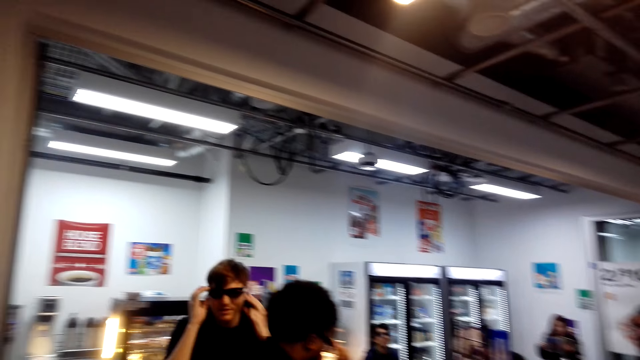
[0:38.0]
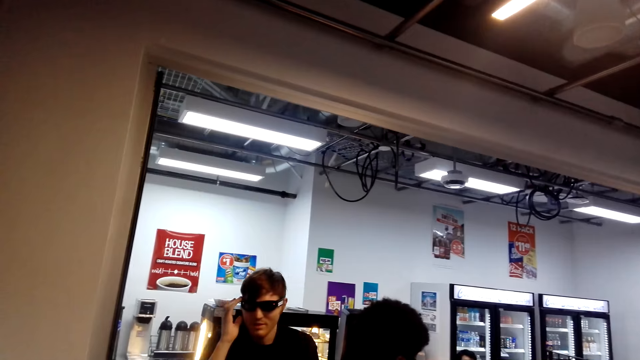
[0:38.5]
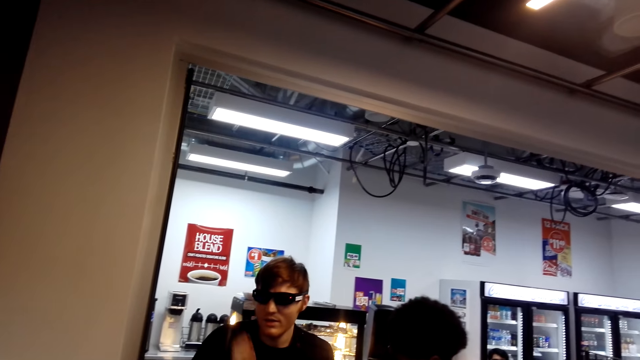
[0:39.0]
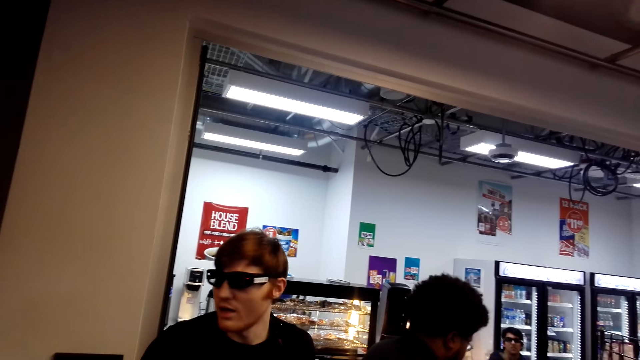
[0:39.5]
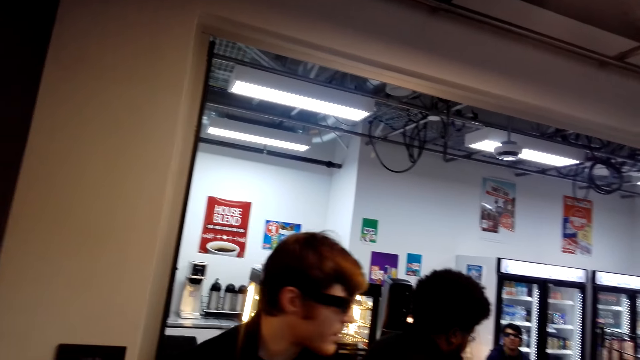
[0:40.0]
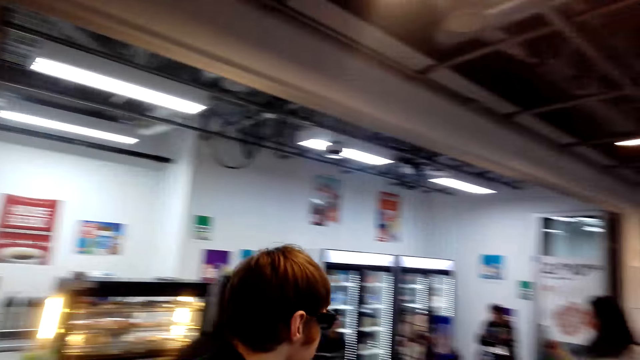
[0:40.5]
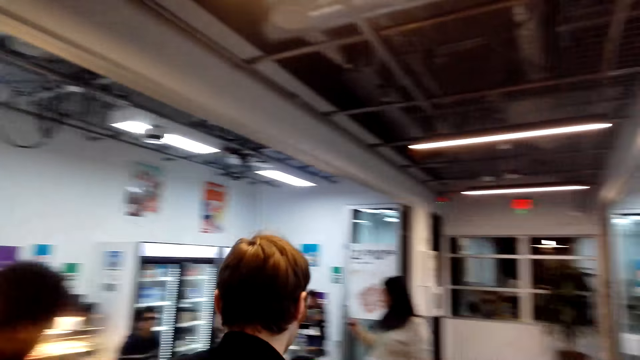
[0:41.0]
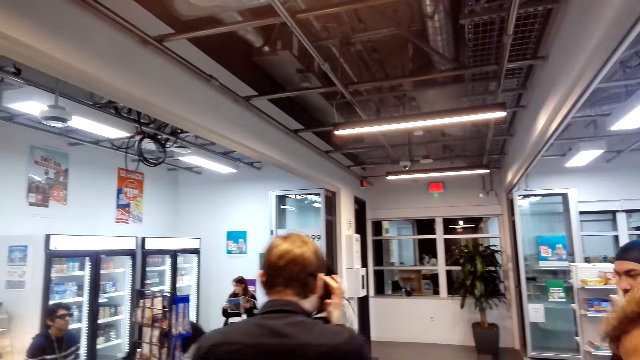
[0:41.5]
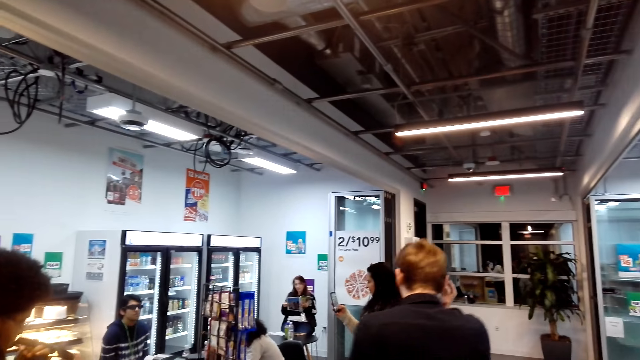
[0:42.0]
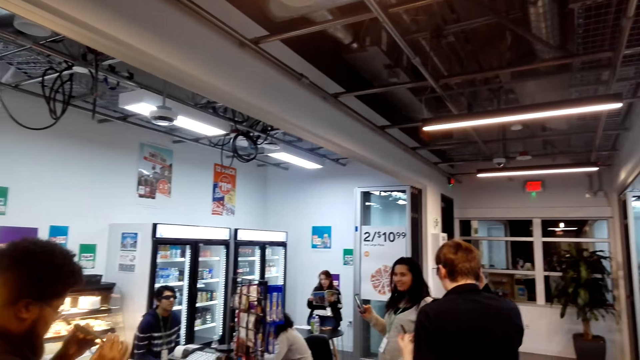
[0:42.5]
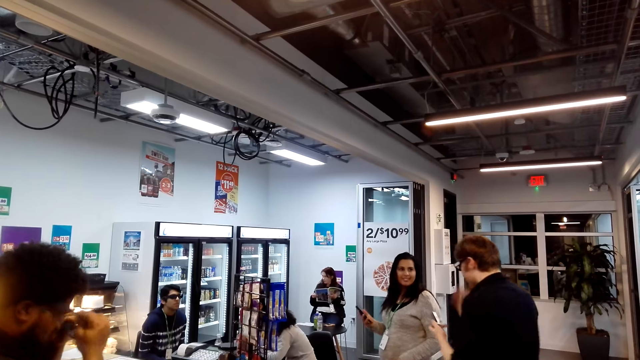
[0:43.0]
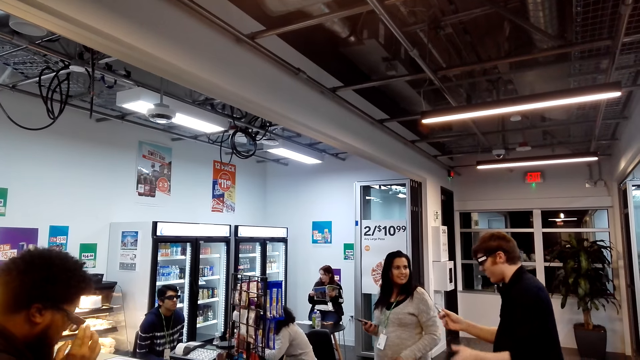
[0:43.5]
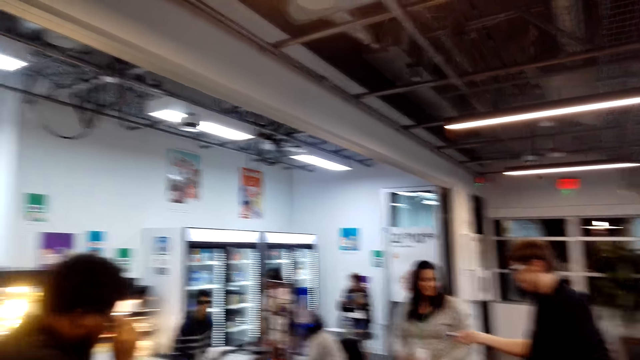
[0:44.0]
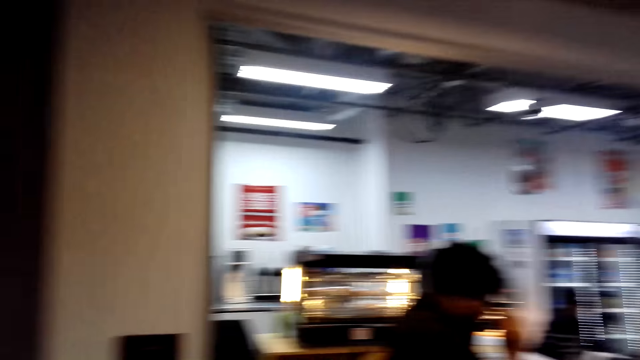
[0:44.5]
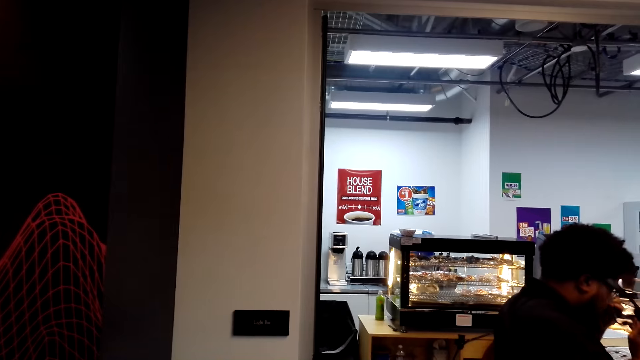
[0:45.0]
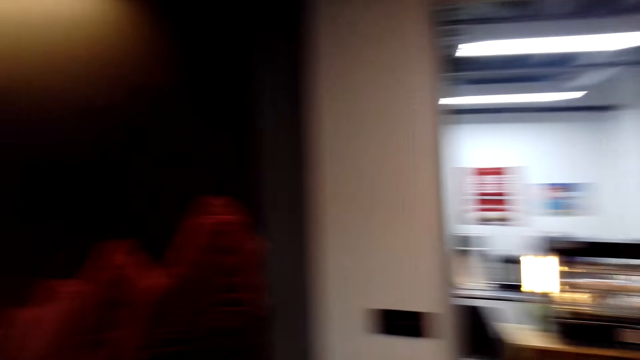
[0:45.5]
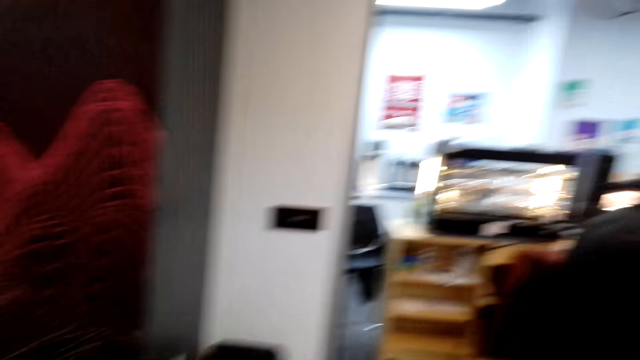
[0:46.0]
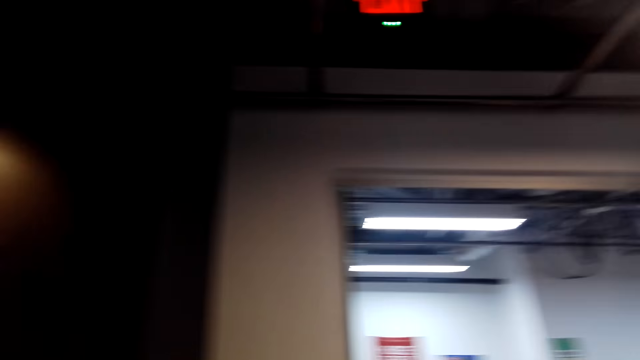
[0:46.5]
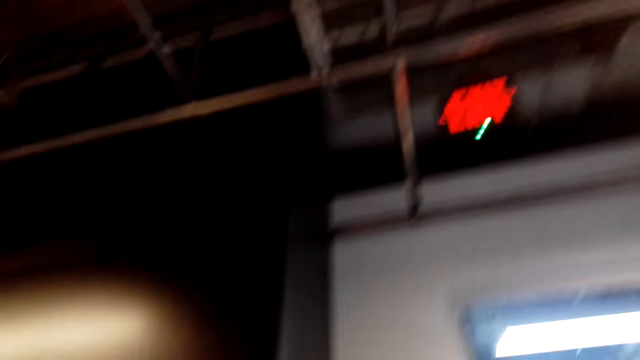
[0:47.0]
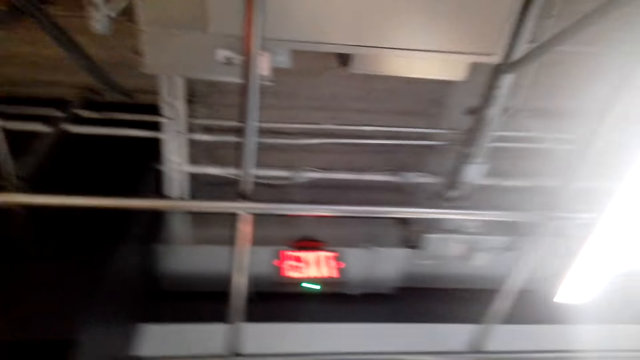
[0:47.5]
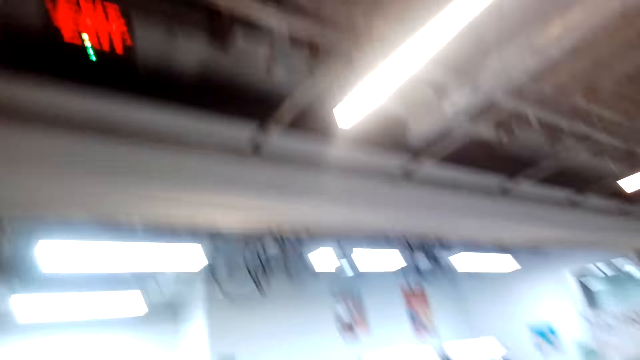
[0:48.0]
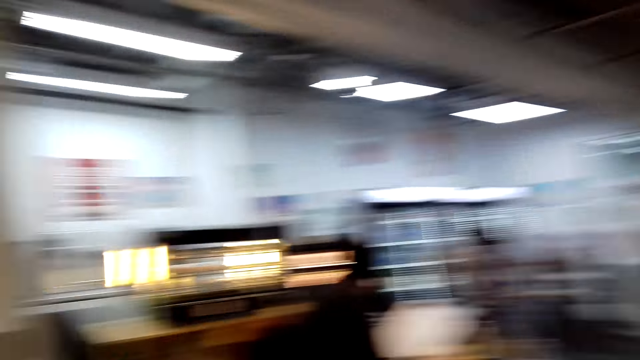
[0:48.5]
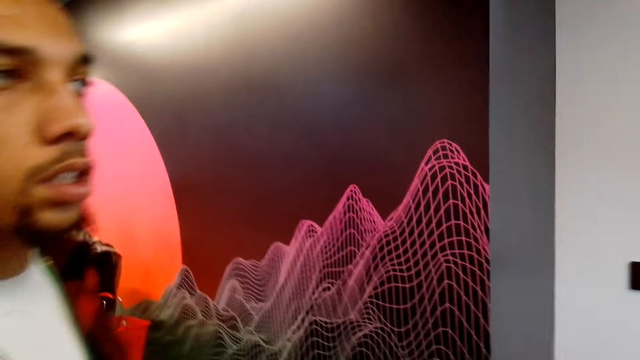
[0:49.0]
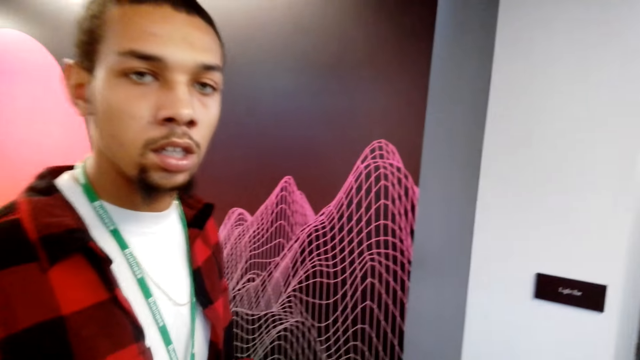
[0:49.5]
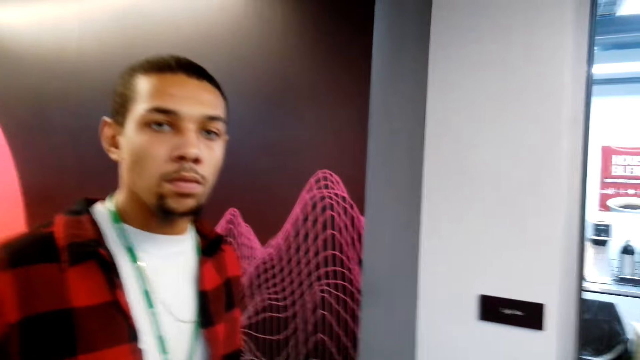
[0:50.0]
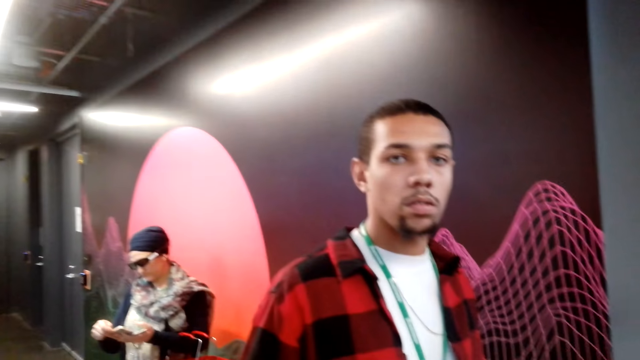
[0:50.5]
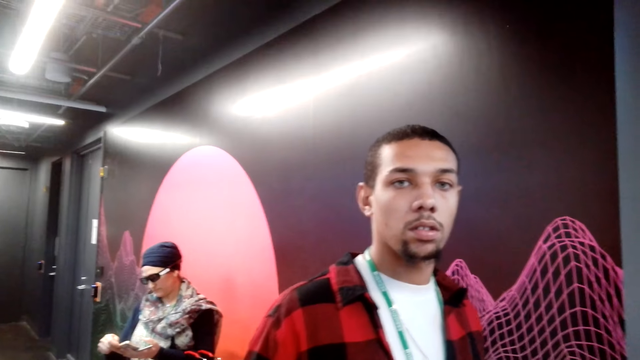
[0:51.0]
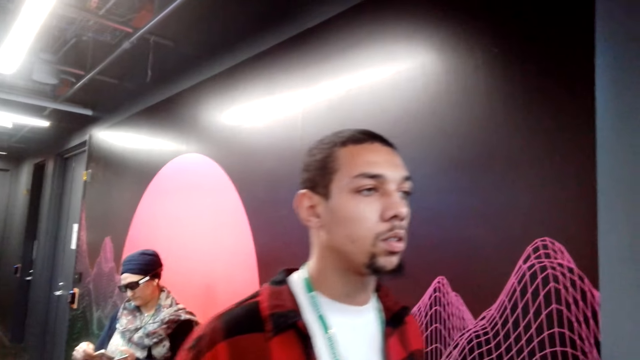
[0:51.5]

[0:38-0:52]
A person wears the goggles. Another person touches the camera. The first person moves the hand from the face. A third person touches the goggles. The first person walks to a fourth person. The fourth person uses the phone. A fifth person moves the hand to the goggles. The second person gives a cable to a woman. The camera wearer stares in the room. The third person talks to the camera wearer.

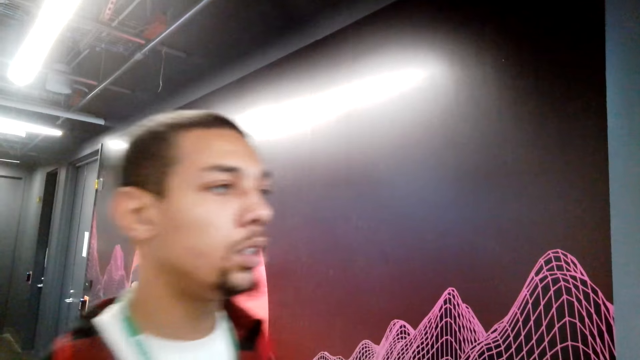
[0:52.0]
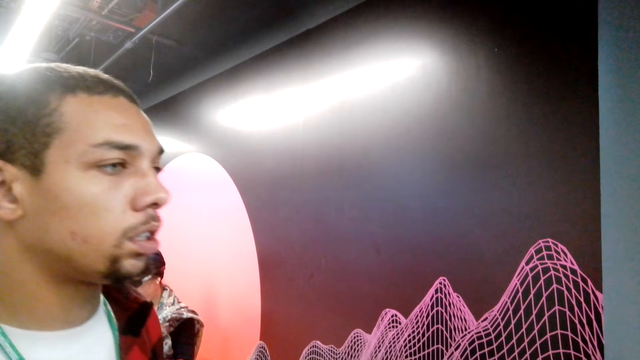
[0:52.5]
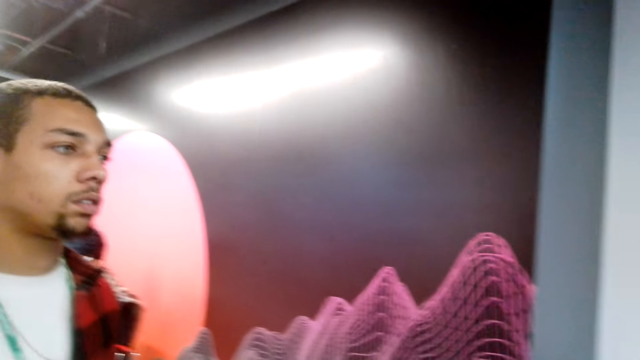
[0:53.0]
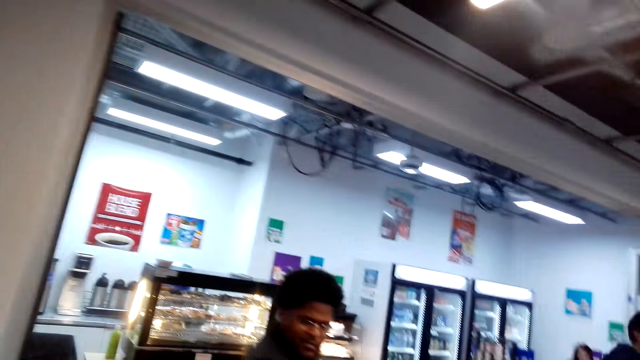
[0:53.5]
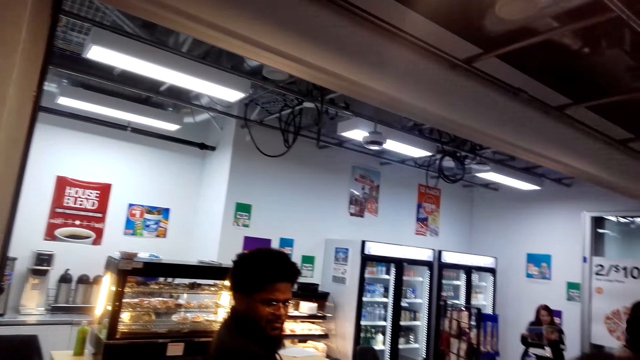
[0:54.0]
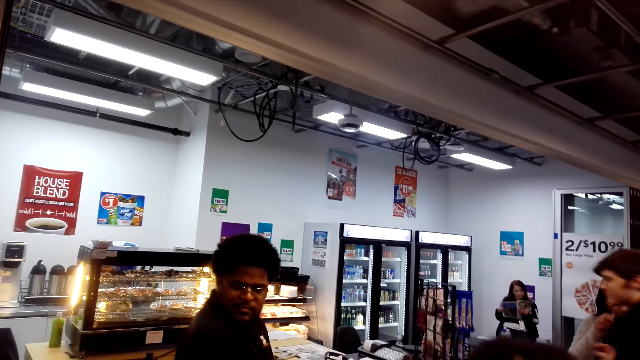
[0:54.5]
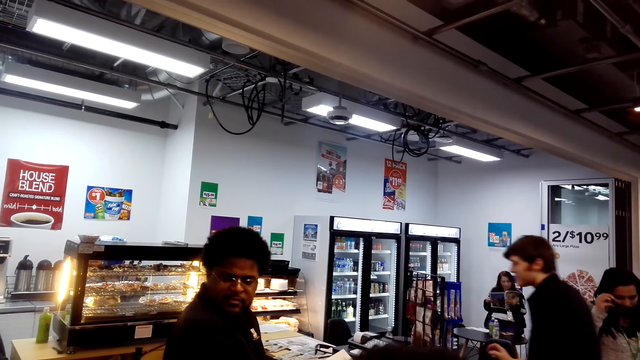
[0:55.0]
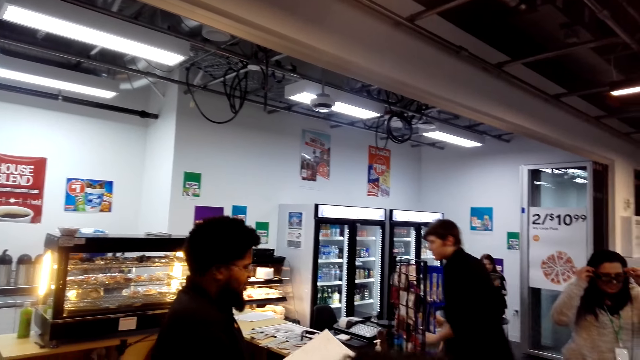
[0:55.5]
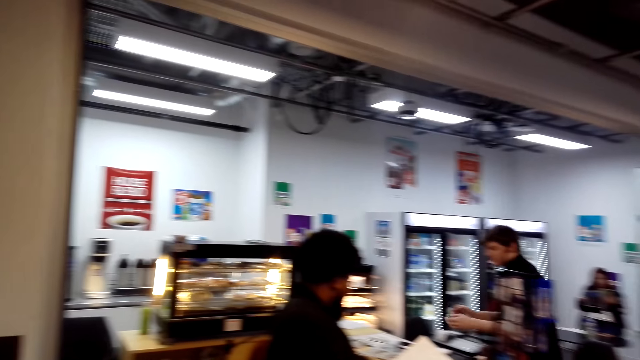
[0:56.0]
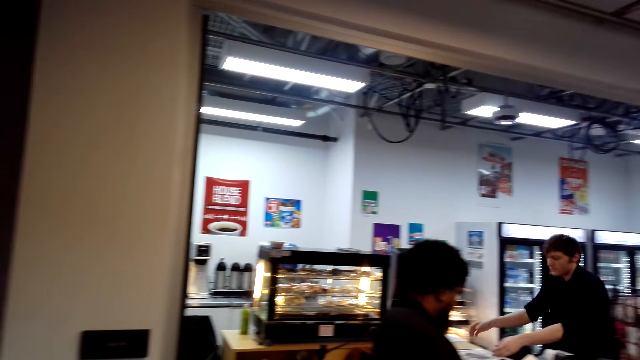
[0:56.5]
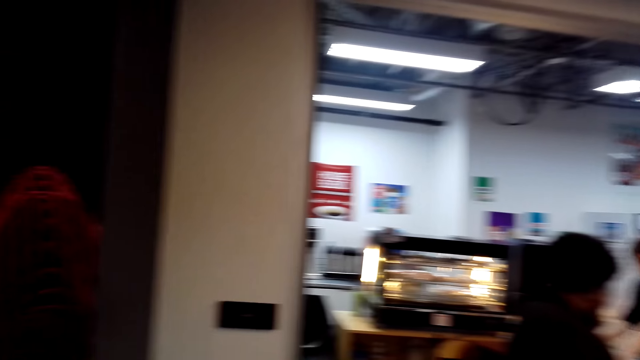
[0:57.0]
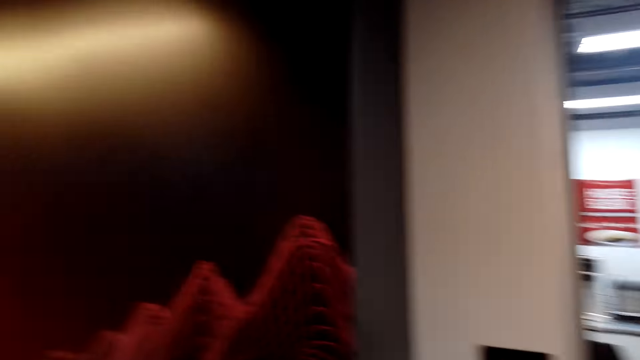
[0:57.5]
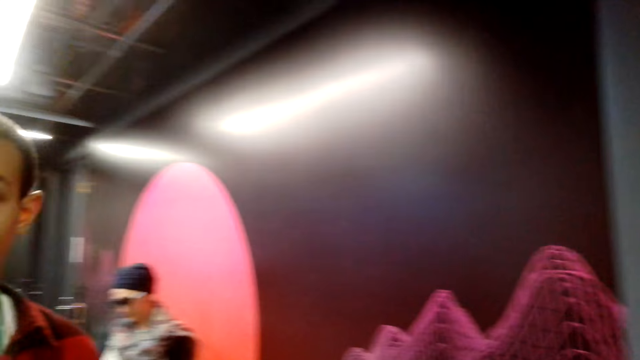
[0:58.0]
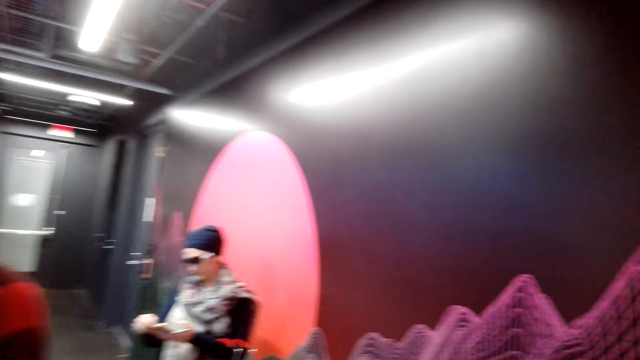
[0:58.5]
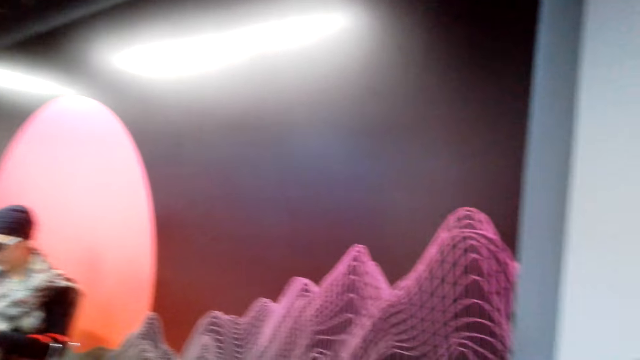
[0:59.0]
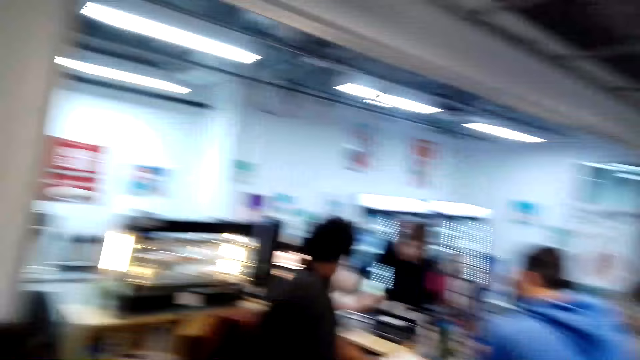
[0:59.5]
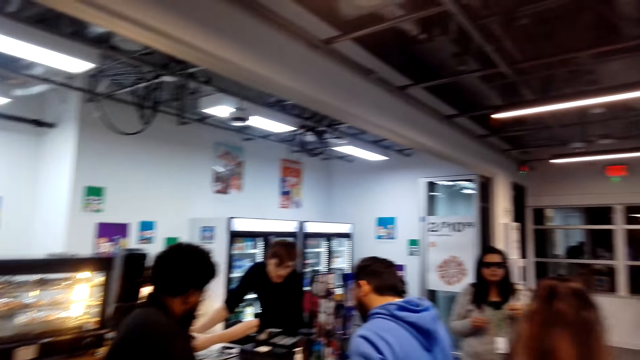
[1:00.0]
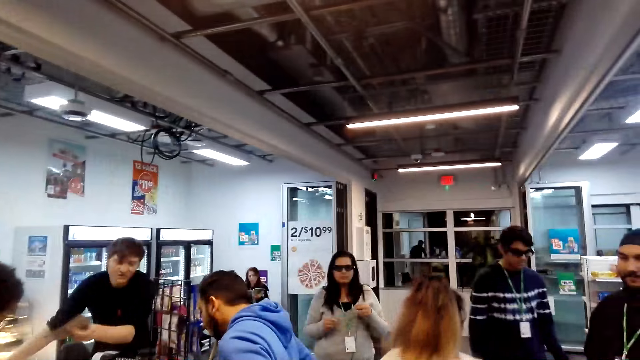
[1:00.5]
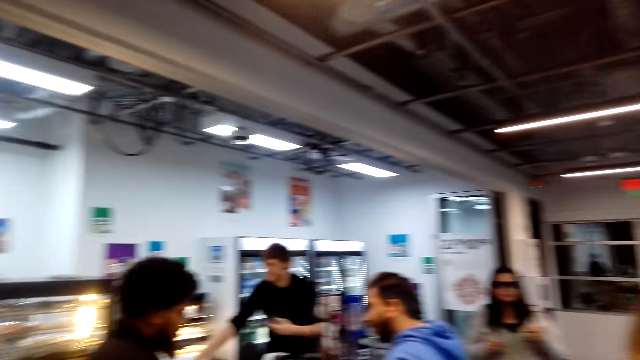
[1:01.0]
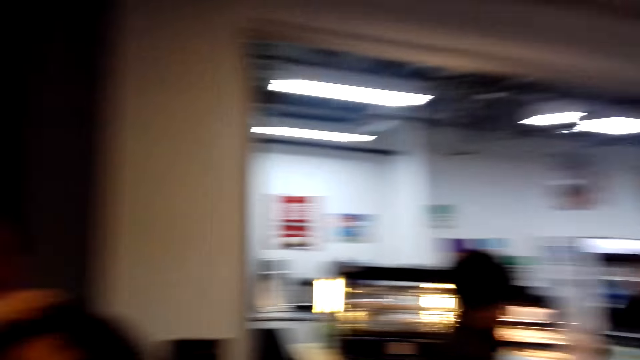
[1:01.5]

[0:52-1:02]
The camera wearer looks around. A person moves at the cashier desk. Another person moves to the cashier desk. A third person wears the goggles. The second person takes something on the cashier desk. A fourth person walks on the floor.
